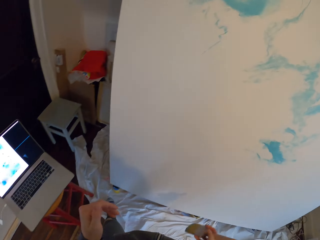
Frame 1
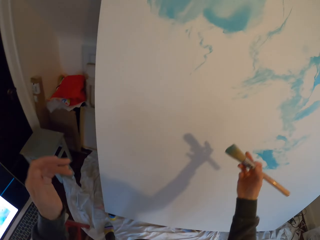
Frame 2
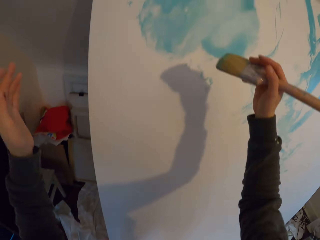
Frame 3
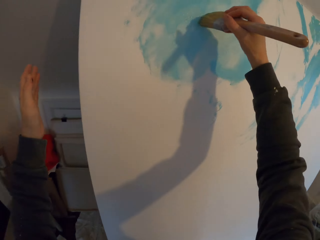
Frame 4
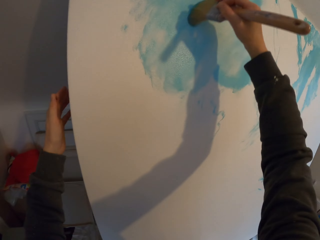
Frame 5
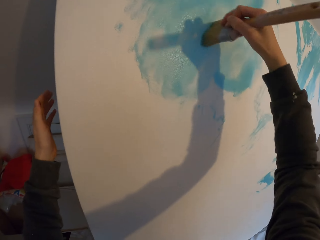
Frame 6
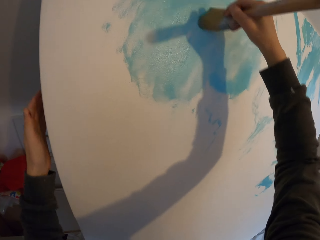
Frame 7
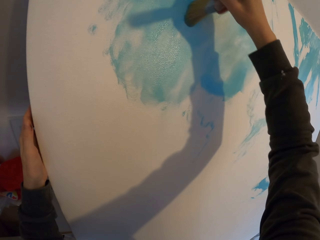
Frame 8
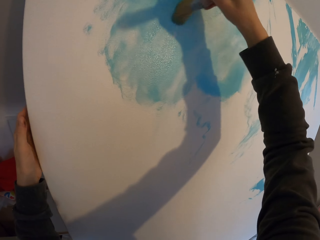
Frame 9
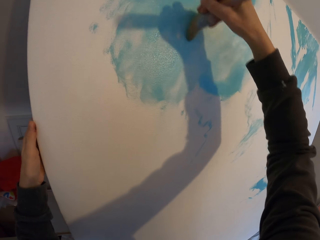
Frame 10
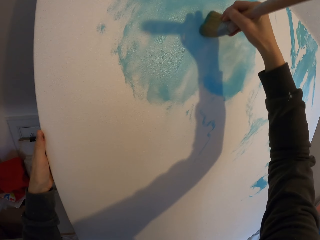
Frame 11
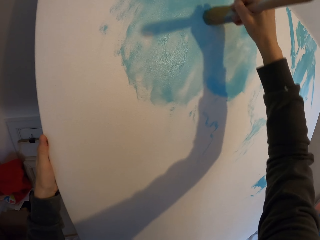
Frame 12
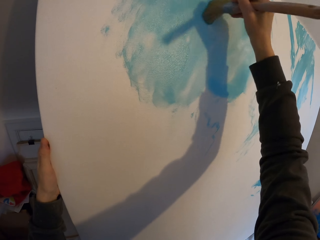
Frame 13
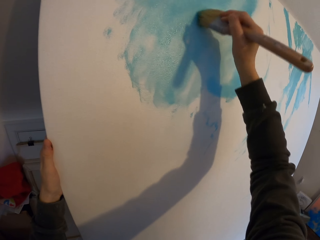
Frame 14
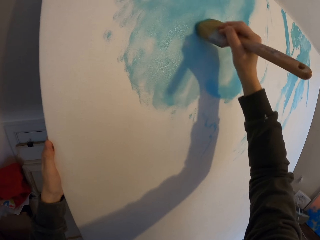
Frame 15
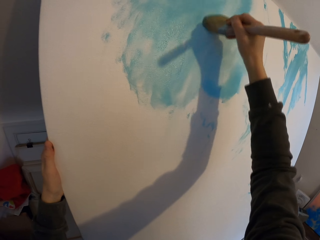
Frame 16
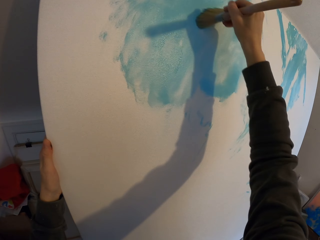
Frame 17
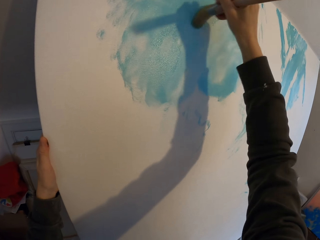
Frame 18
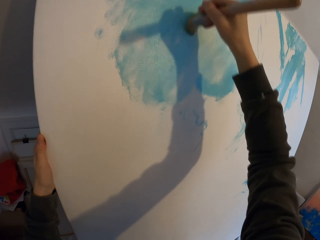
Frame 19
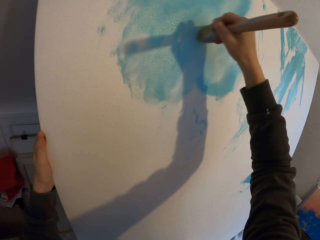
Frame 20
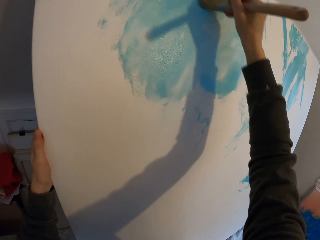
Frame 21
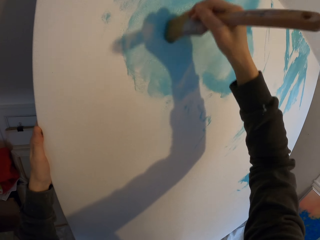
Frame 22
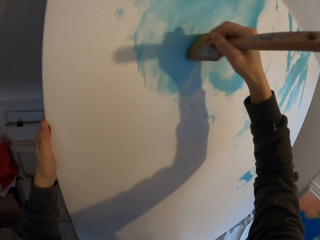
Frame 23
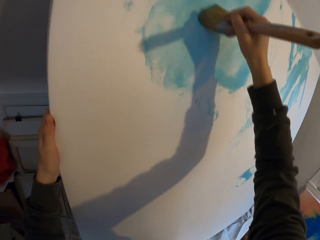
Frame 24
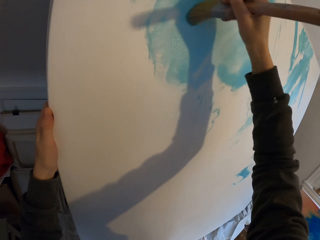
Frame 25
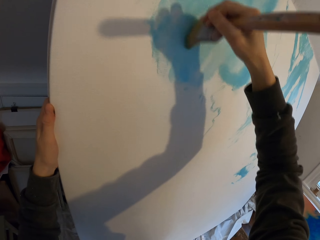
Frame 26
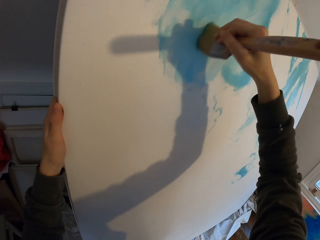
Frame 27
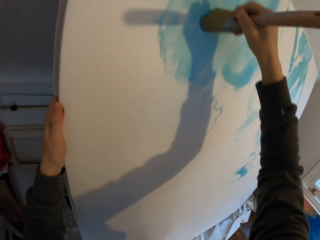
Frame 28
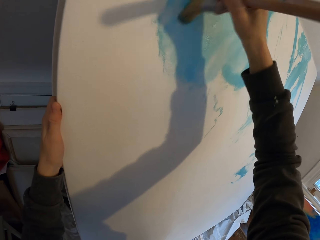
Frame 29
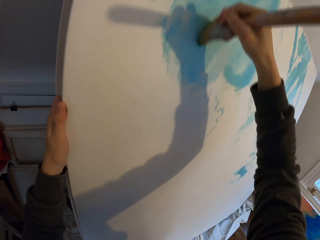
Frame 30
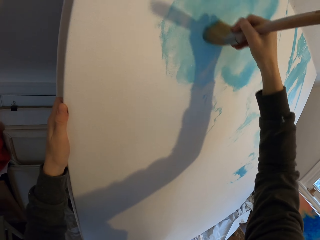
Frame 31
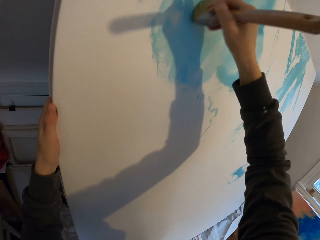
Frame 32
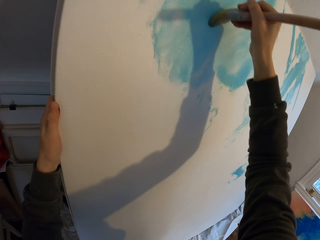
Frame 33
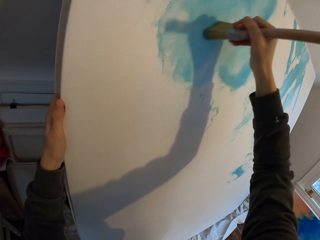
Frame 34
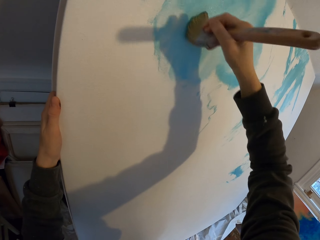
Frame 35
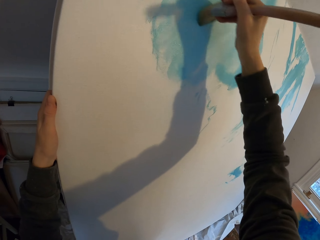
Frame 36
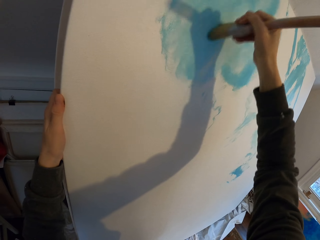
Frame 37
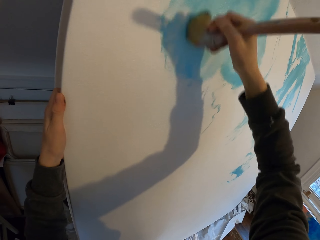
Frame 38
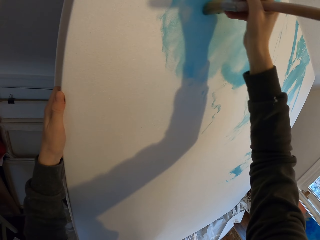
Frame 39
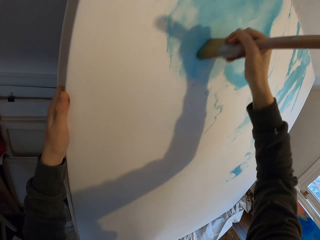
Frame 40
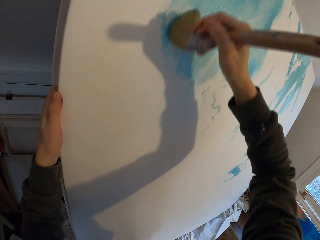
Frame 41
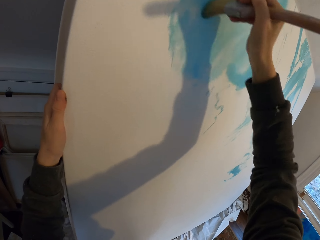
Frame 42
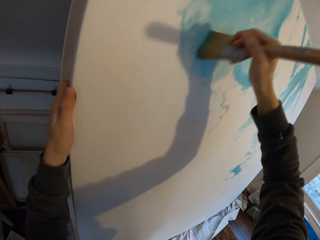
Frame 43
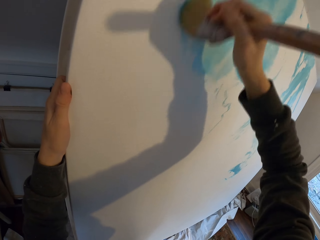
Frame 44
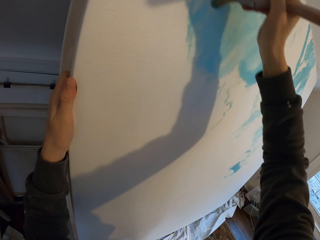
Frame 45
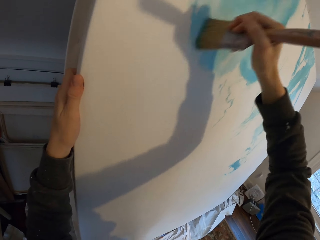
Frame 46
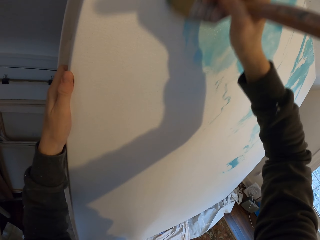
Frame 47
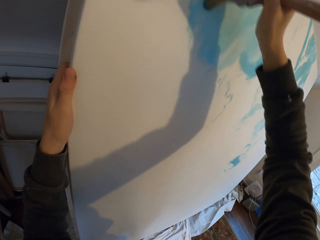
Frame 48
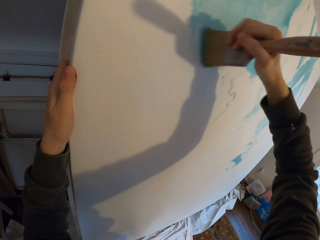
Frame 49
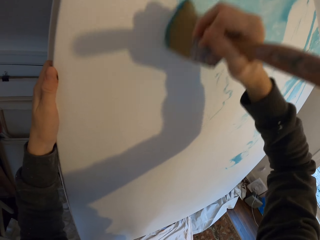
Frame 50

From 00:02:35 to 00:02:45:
The camera wearer paints the board.

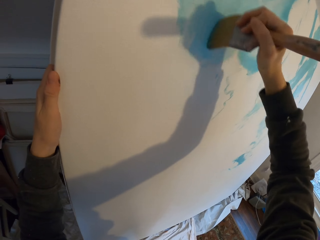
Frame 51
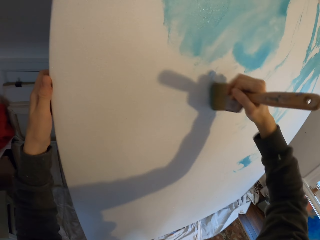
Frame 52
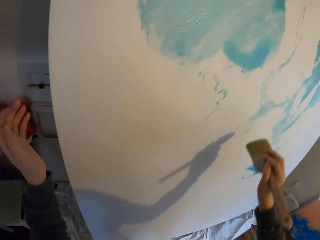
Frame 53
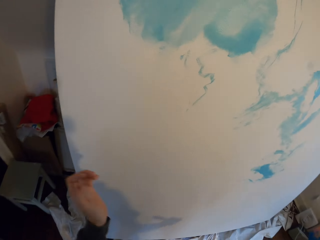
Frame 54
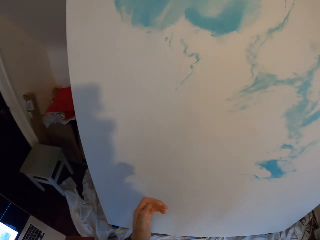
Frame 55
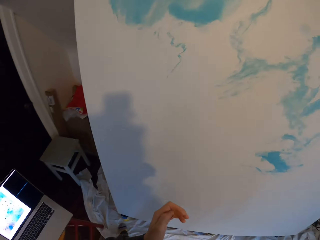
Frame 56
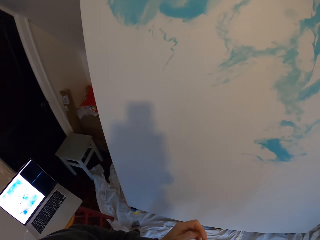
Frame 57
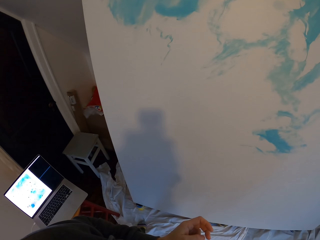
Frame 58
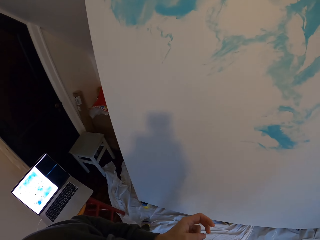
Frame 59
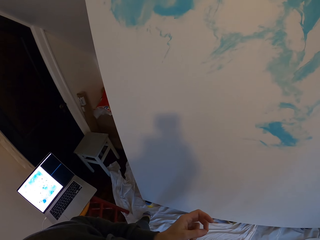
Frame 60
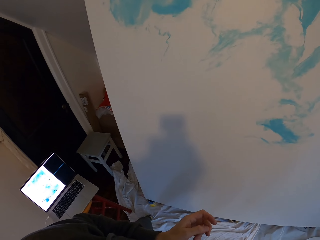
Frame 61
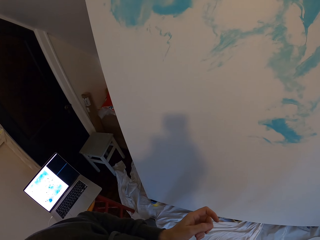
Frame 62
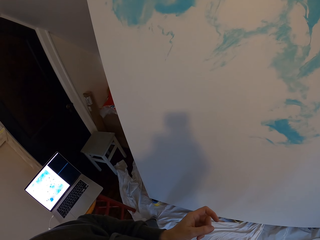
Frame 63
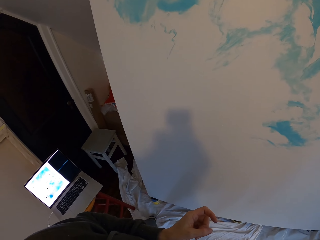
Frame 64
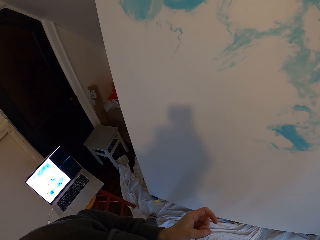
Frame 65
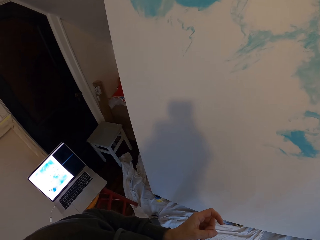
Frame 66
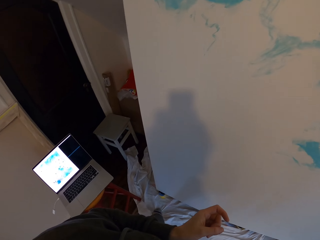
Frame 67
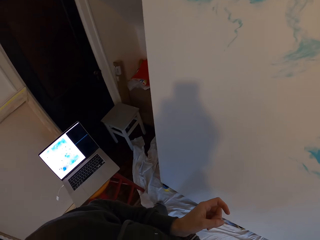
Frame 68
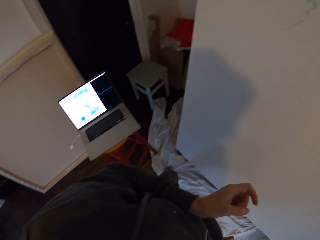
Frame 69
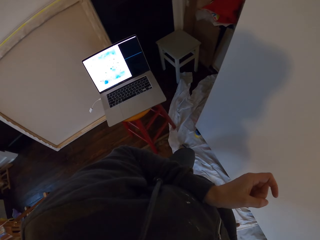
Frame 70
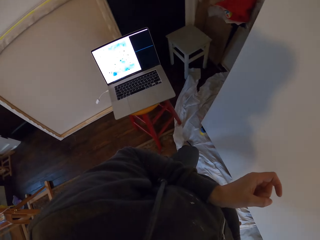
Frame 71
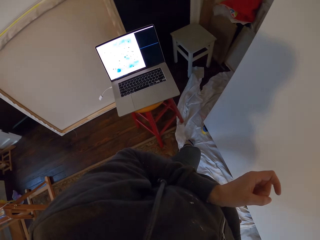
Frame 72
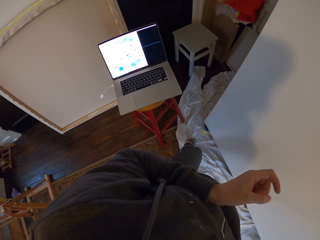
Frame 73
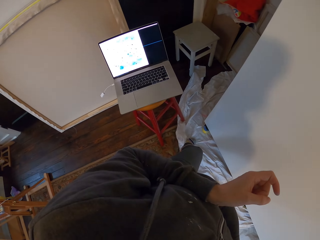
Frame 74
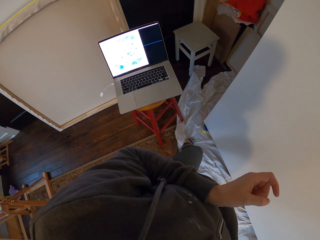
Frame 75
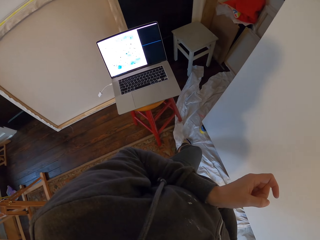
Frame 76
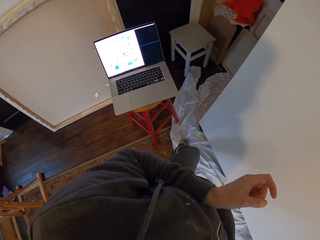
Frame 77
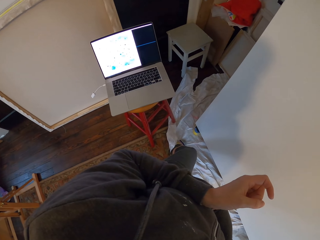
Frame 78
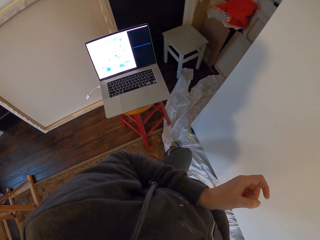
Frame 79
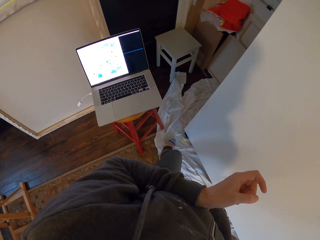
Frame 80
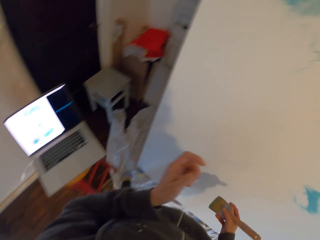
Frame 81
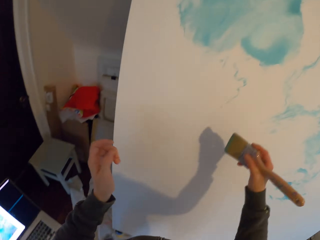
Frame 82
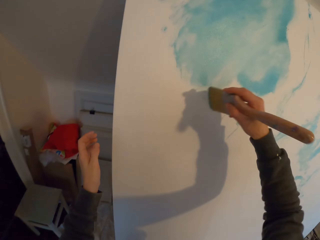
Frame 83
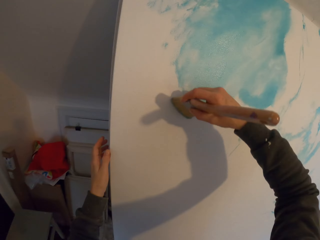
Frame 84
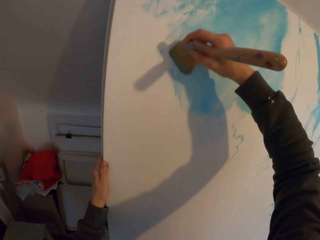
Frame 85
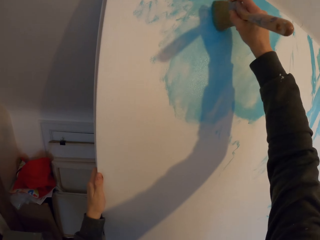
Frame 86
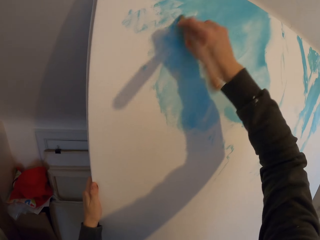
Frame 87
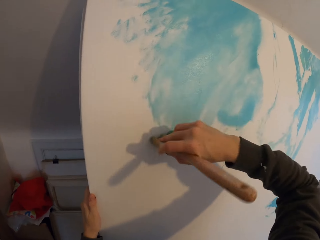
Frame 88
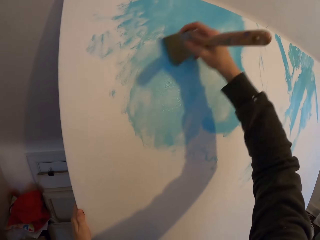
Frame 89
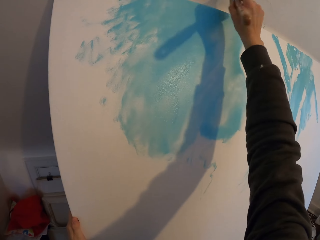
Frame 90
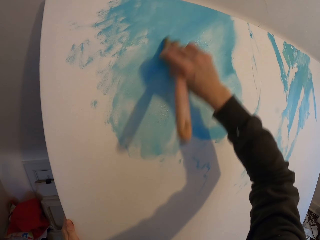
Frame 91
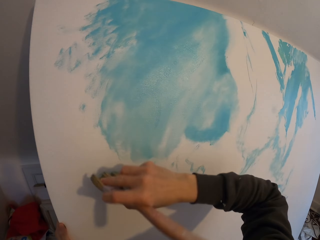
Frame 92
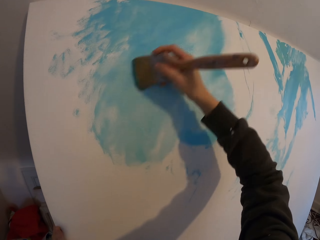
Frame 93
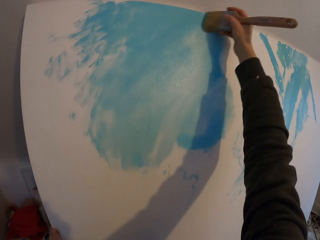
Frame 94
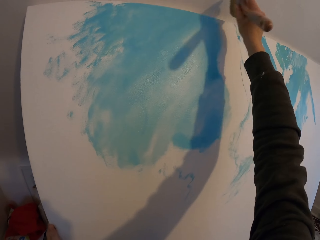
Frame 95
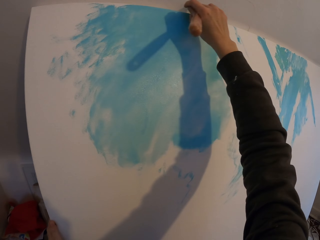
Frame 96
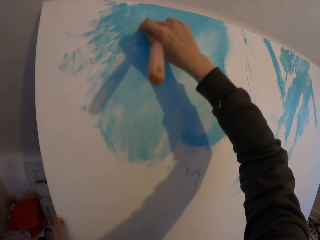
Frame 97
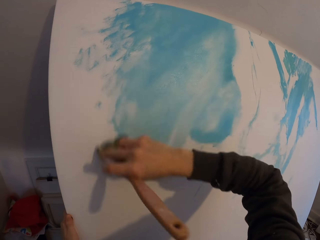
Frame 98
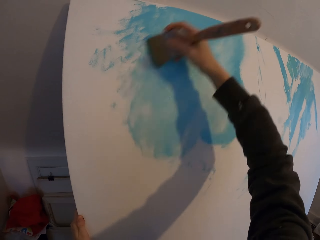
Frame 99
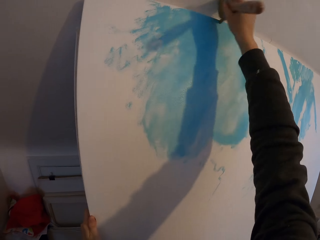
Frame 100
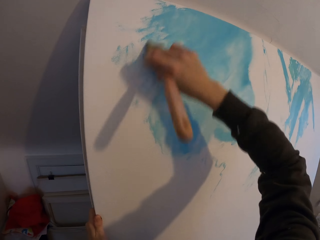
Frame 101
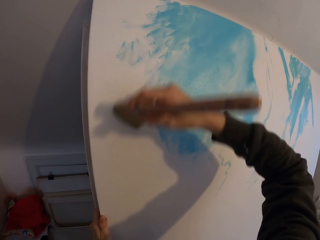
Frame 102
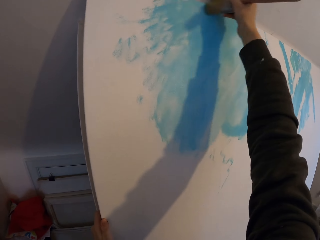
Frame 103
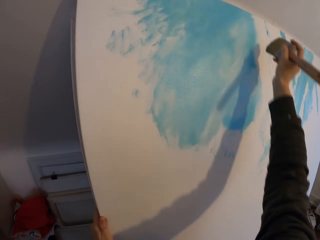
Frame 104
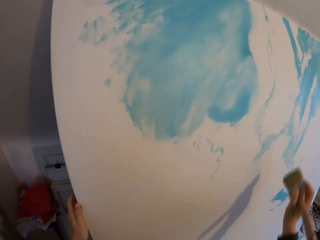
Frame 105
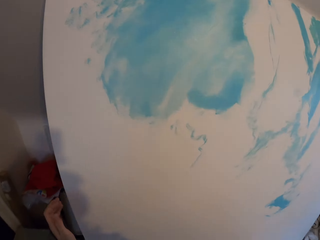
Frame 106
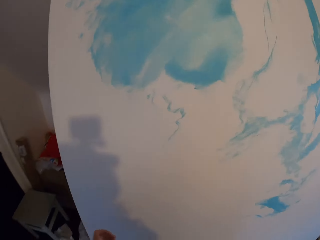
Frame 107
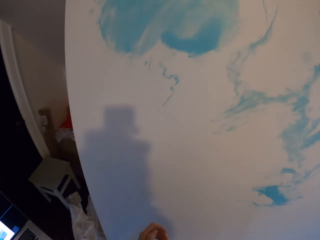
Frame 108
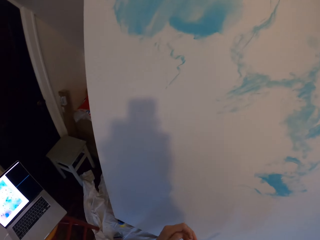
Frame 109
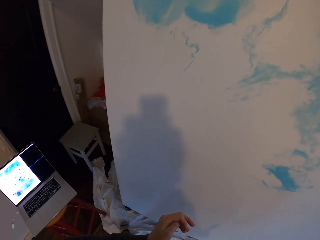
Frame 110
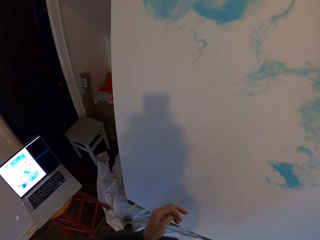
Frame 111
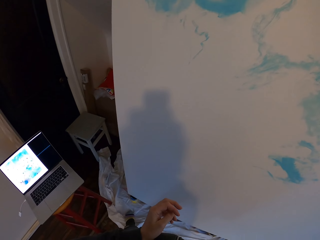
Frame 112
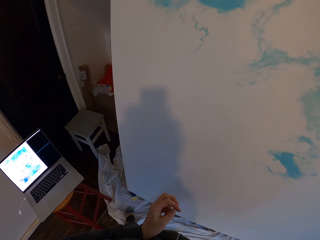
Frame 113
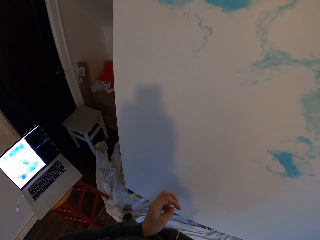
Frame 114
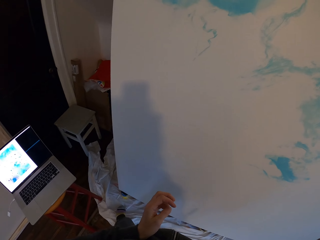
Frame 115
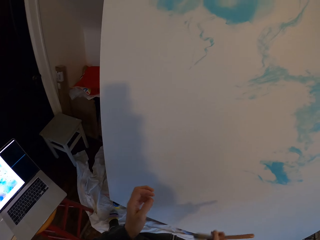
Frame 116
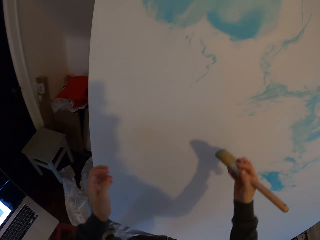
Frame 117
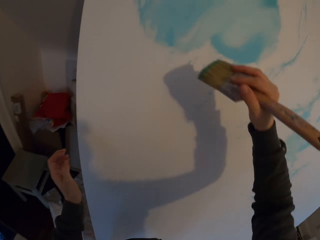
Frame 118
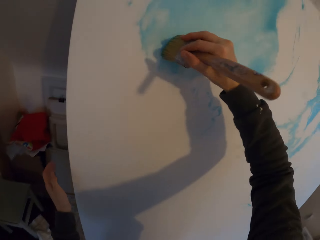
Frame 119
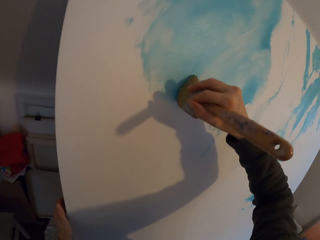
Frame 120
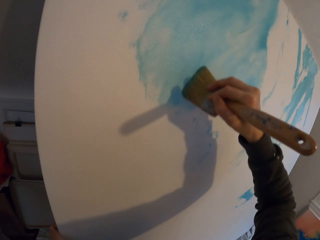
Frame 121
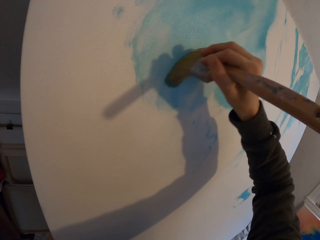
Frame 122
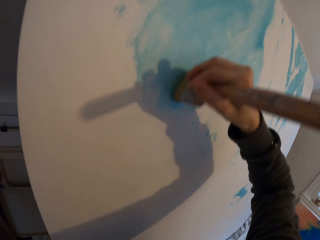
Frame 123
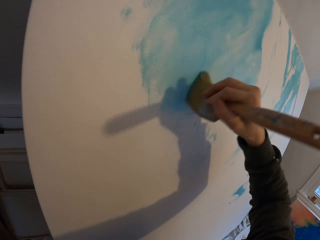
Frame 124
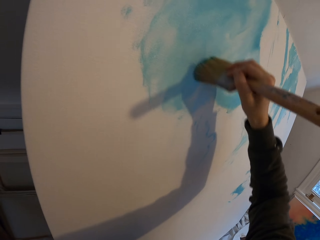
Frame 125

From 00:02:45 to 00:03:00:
The camera wearer looks at the board. They look at the laptop. They paint the board. They look at the laptop. They look at the board. They paint the board.
